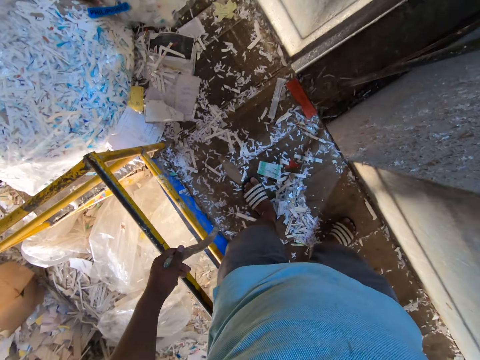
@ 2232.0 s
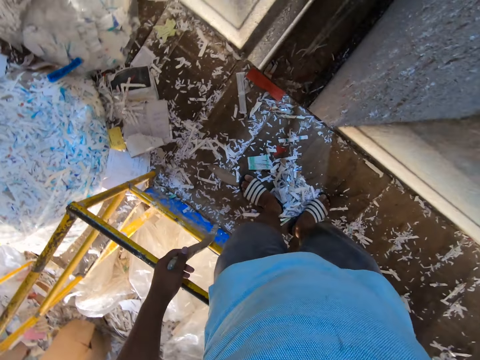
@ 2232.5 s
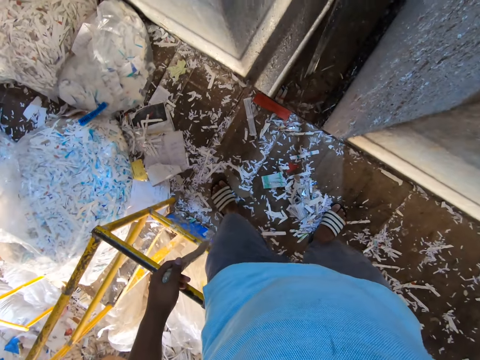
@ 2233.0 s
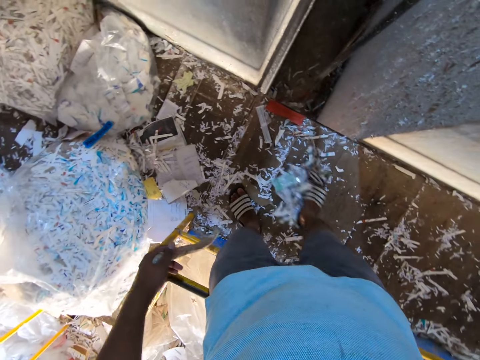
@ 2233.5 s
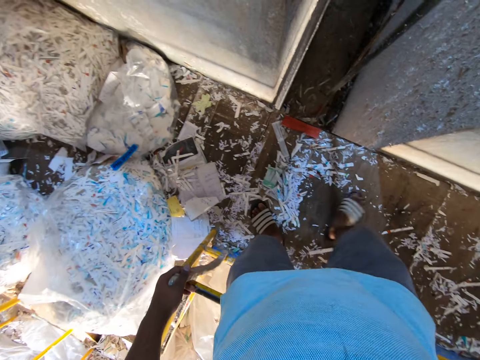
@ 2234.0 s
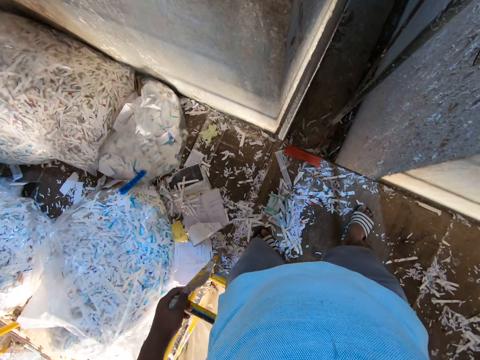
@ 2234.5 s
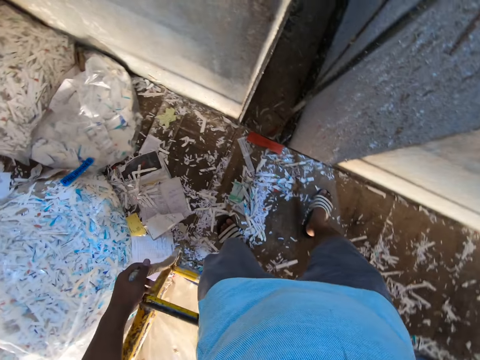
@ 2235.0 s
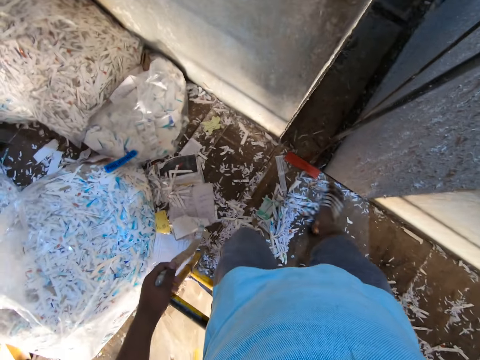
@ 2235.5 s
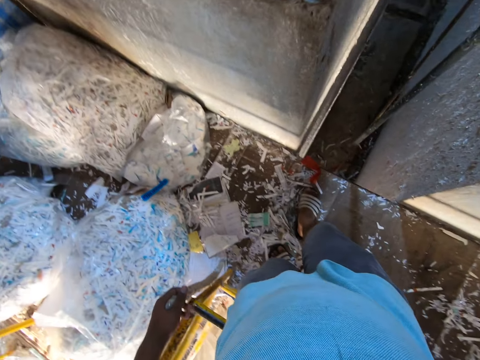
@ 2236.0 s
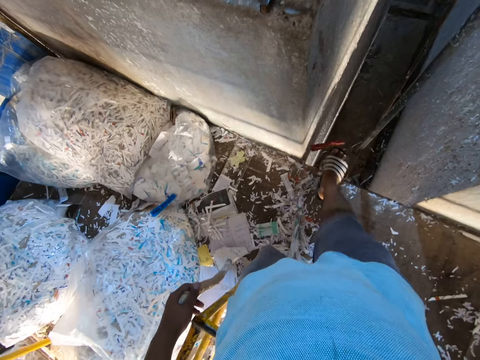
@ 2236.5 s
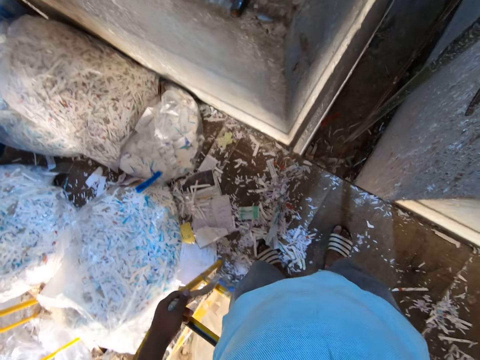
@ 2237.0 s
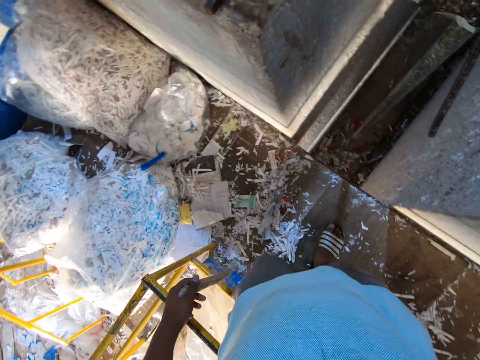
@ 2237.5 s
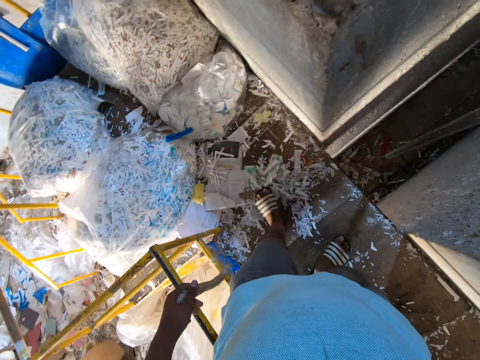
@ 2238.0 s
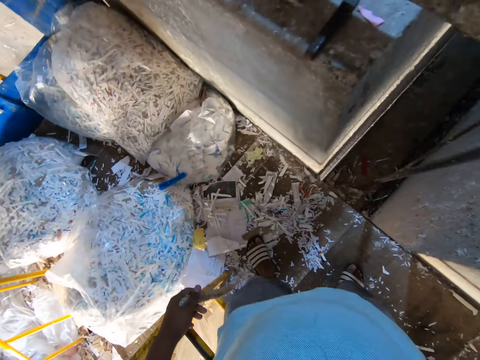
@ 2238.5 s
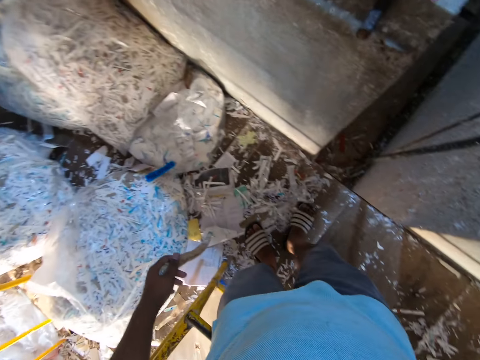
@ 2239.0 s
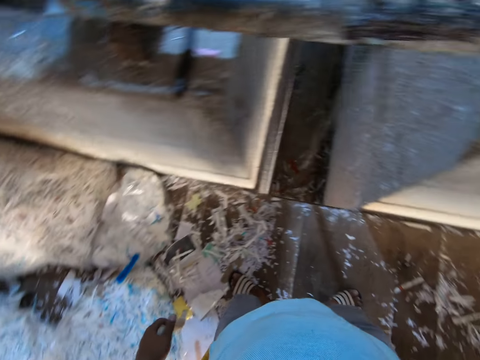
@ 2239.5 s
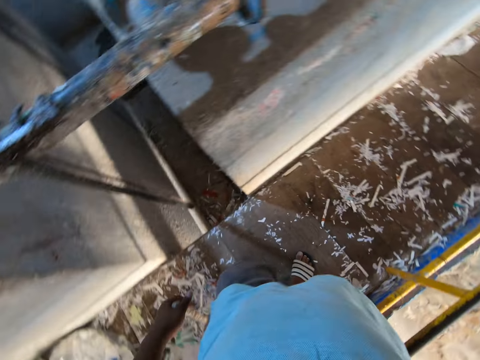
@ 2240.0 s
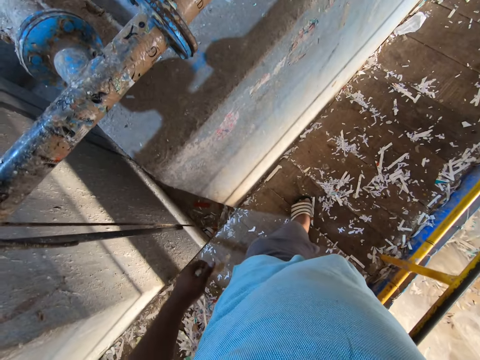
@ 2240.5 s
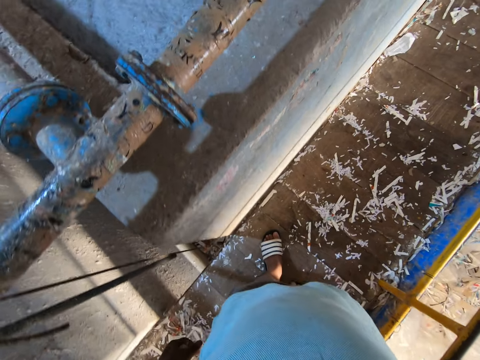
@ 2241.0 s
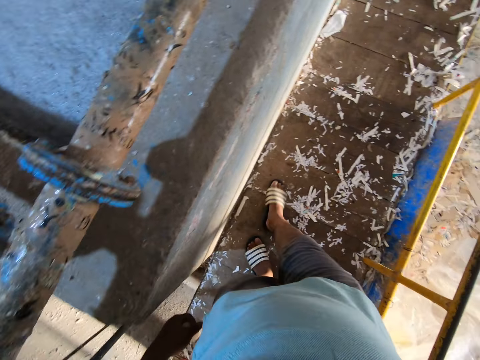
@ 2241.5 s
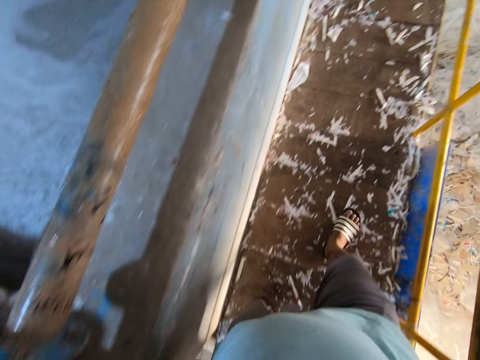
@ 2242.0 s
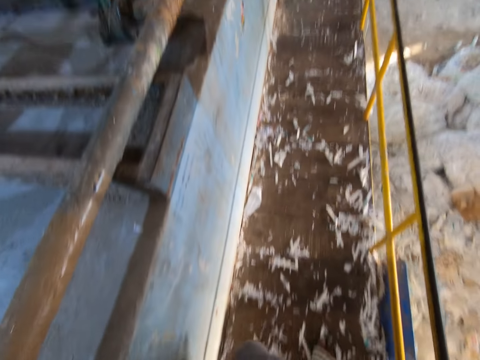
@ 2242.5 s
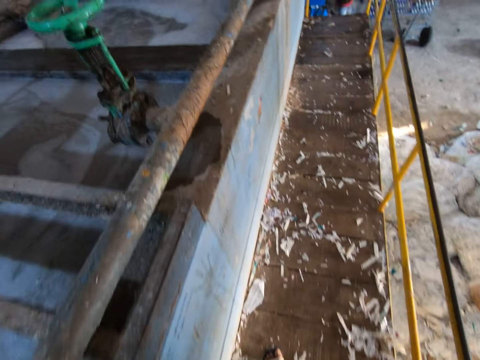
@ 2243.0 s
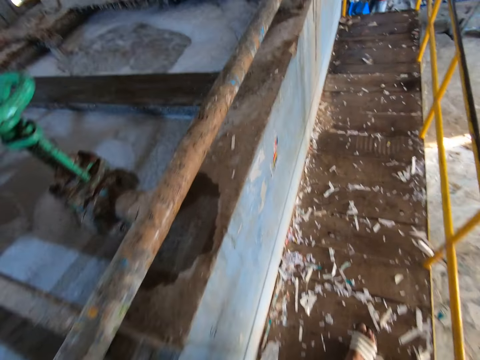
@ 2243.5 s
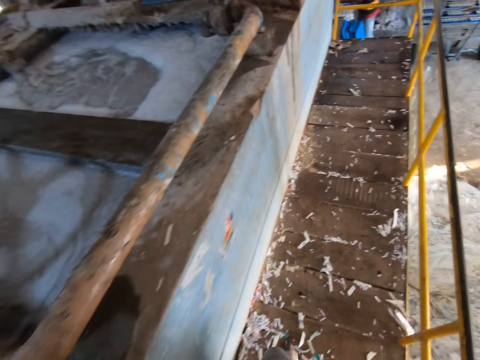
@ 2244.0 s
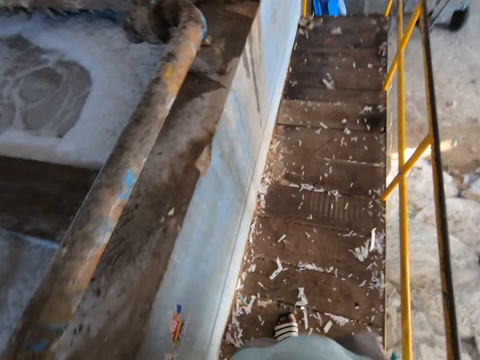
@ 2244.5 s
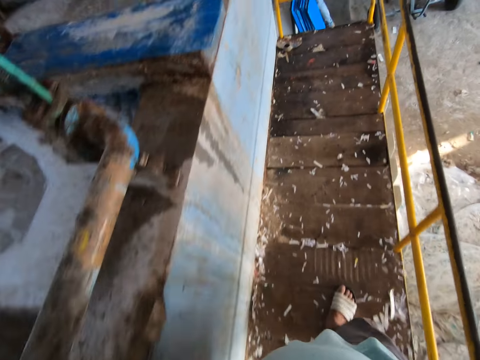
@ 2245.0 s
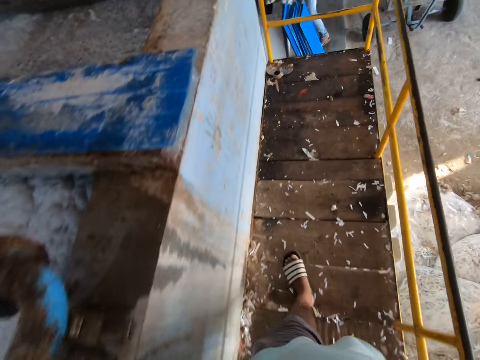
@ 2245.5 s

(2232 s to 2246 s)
The camera wearer walks around.

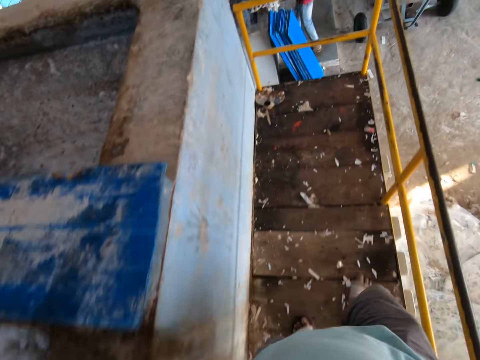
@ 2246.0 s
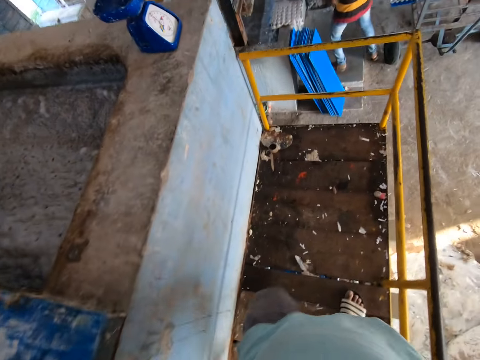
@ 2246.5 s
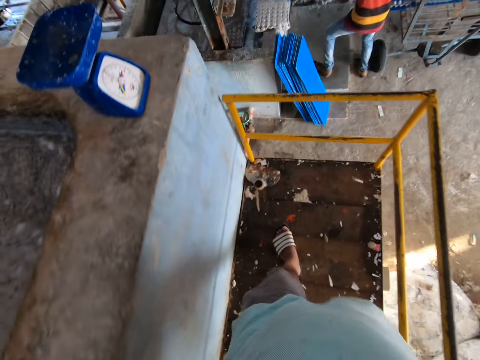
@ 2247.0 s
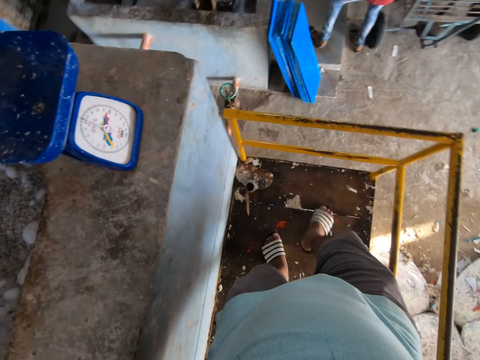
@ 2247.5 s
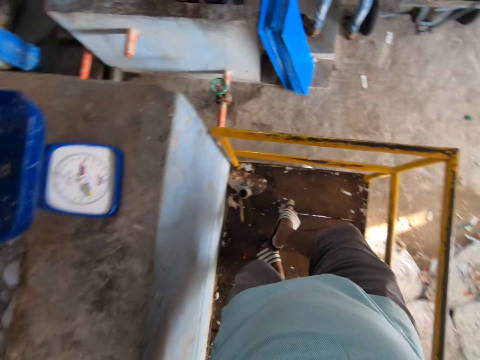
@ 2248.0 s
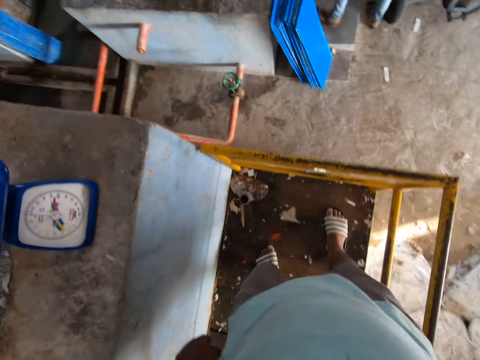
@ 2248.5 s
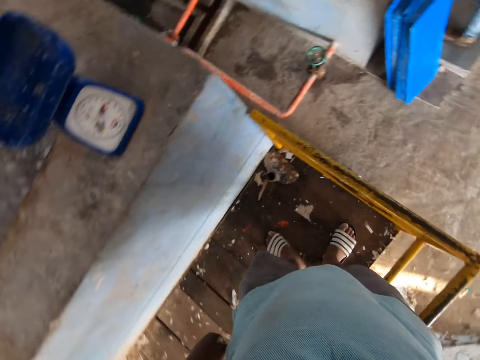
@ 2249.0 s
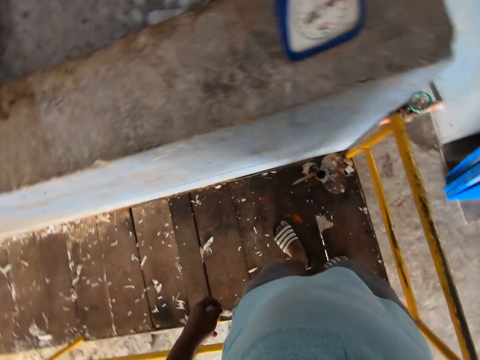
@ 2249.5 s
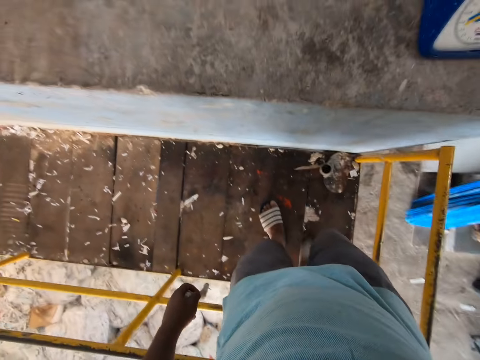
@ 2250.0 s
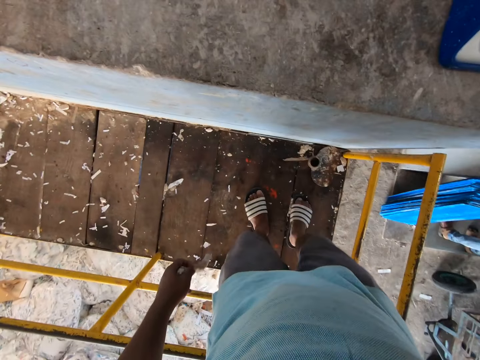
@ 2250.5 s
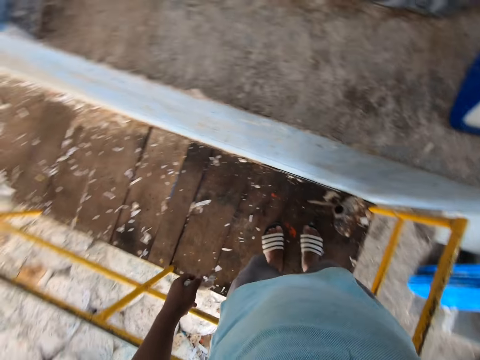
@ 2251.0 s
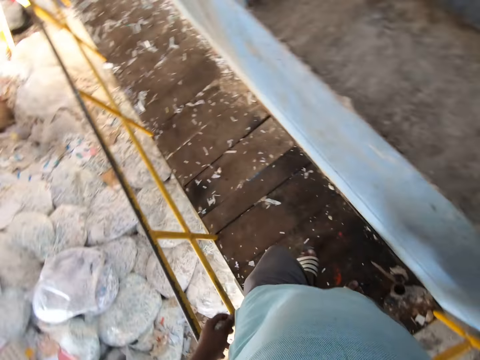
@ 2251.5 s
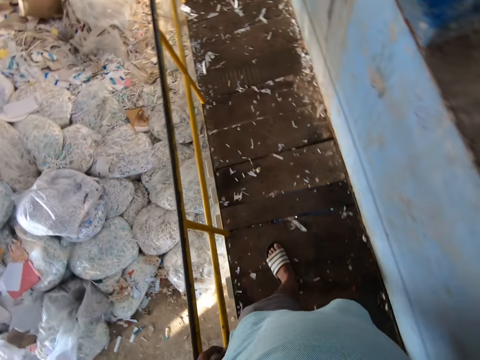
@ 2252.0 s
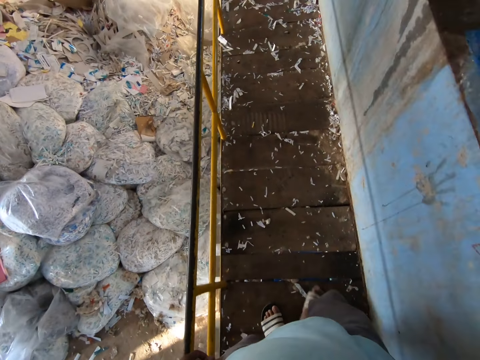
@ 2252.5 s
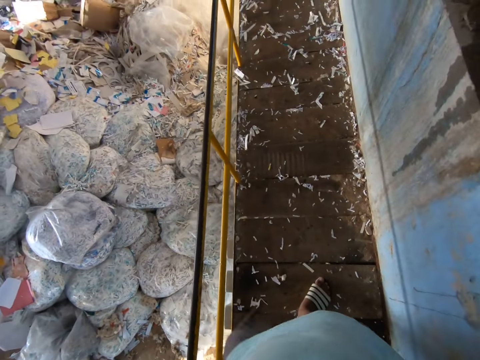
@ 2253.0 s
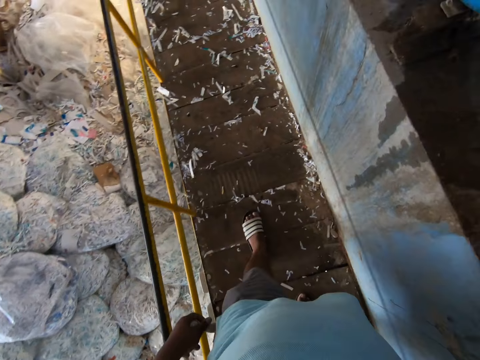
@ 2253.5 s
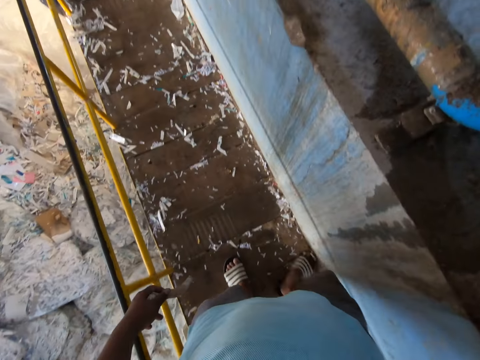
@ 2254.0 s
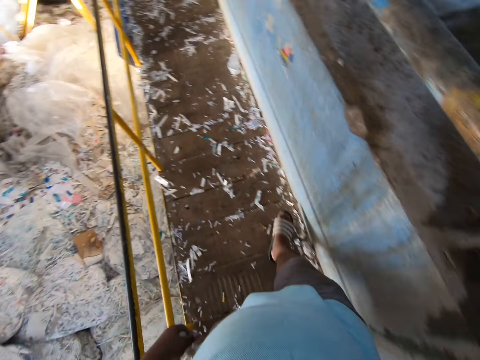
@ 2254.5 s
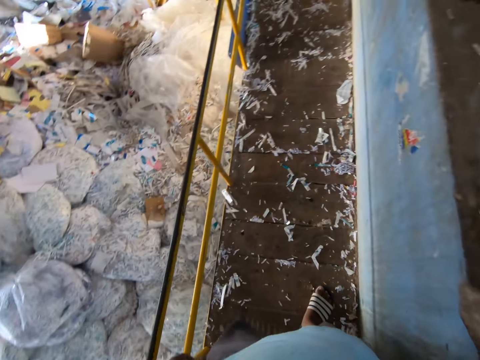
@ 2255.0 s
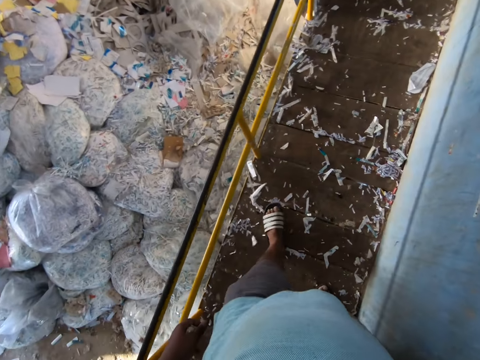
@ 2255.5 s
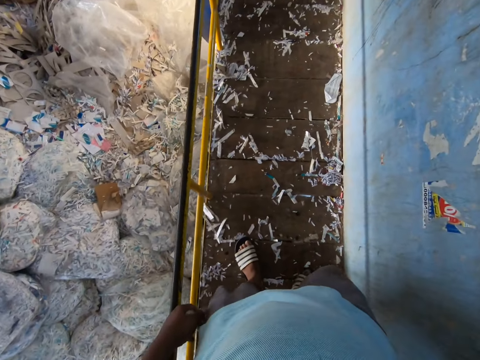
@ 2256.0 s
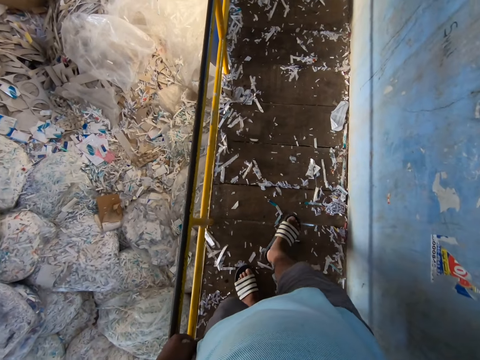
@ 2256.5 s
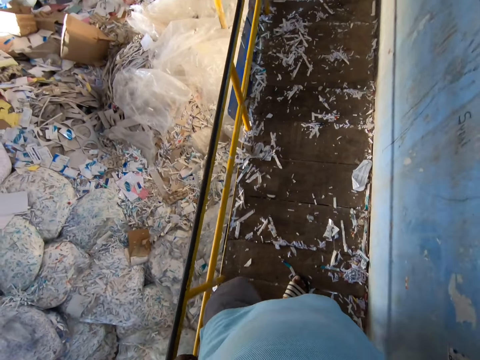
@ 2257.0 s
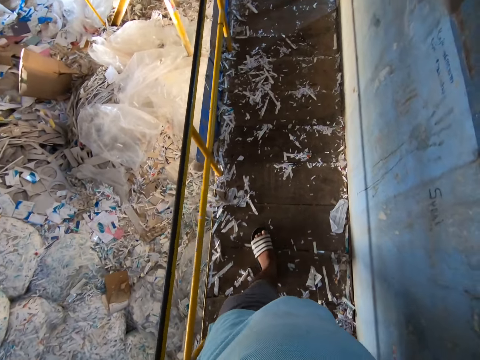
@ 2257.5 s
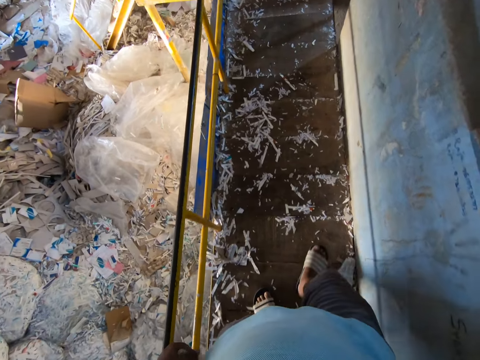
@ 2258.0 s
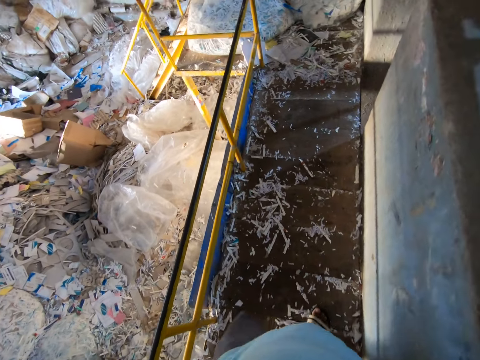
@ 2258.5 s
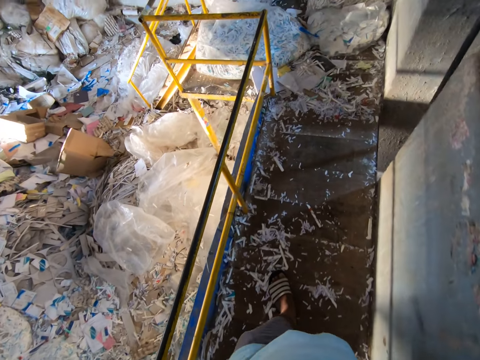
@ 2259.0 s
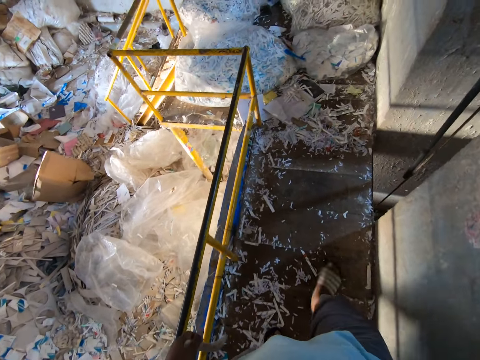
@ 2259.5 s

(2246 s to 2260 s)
The camera wearer removes a stuck piece of paper with his leg. He moves his right leg on the ground. He walks around.
